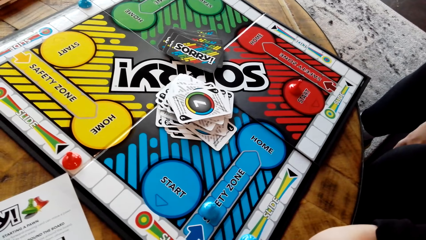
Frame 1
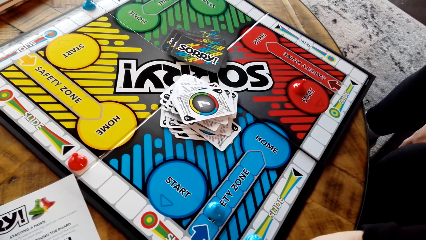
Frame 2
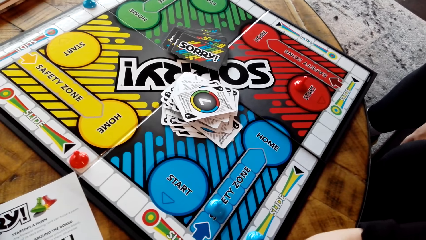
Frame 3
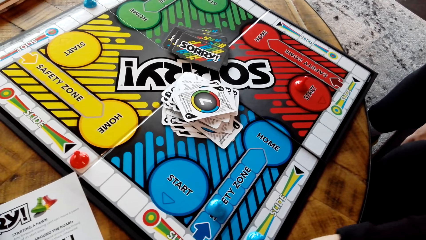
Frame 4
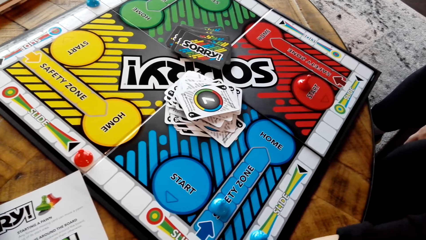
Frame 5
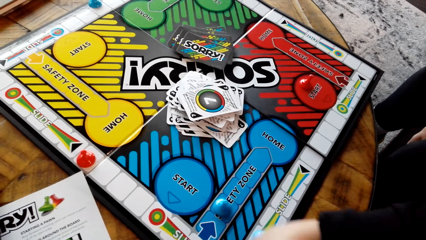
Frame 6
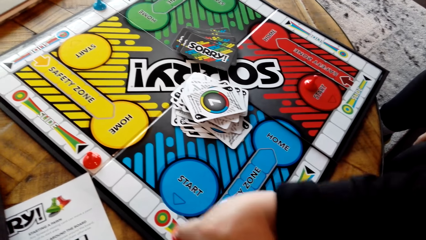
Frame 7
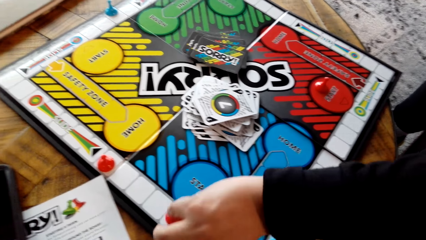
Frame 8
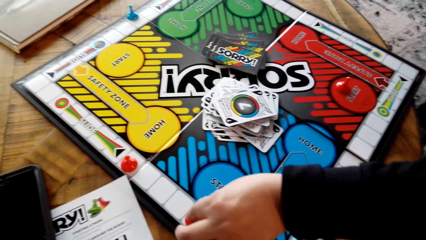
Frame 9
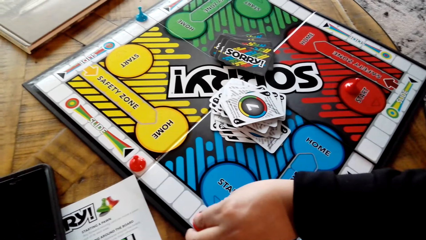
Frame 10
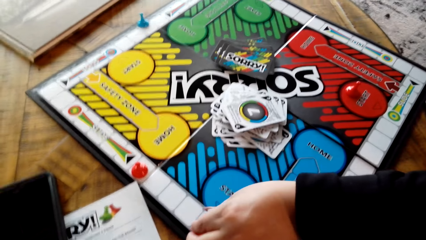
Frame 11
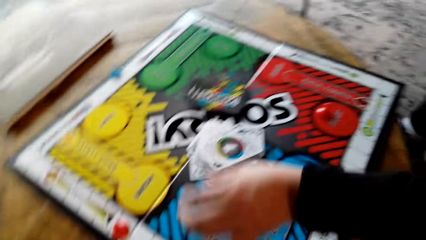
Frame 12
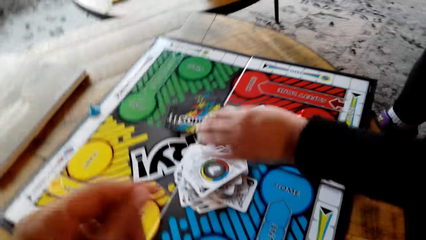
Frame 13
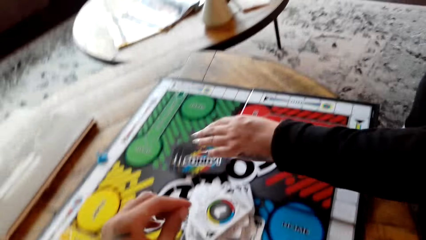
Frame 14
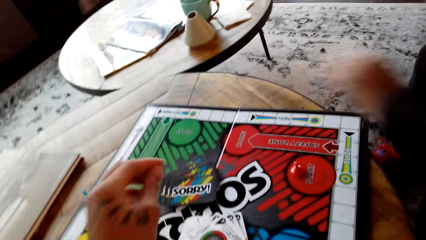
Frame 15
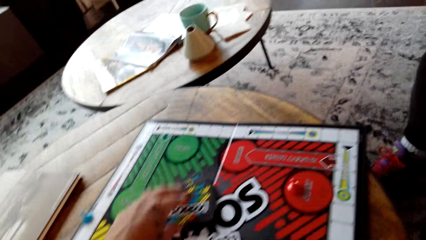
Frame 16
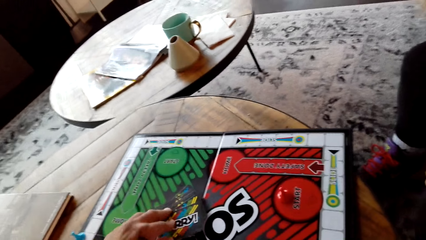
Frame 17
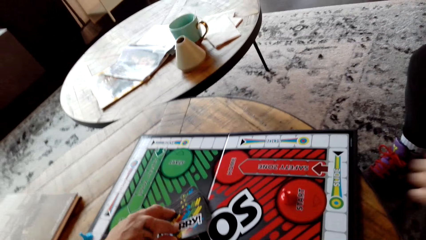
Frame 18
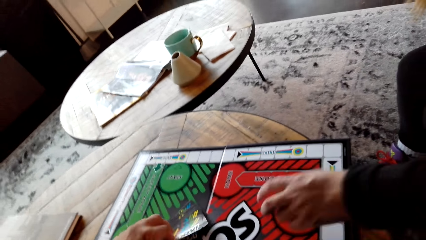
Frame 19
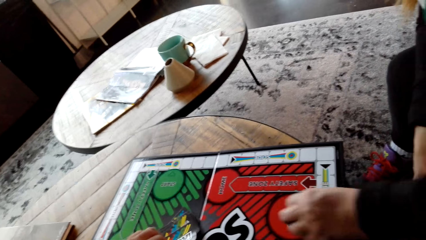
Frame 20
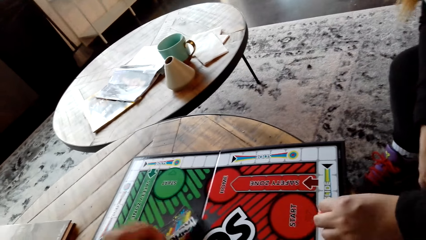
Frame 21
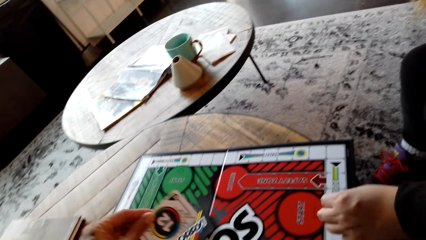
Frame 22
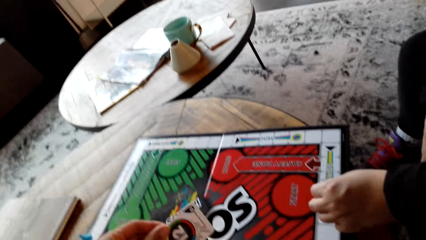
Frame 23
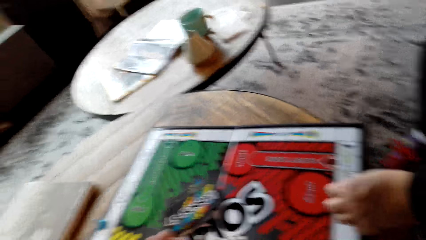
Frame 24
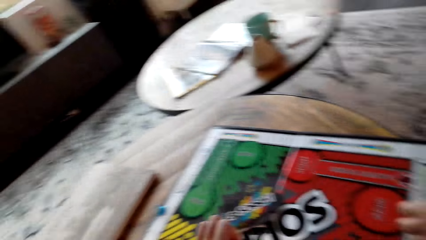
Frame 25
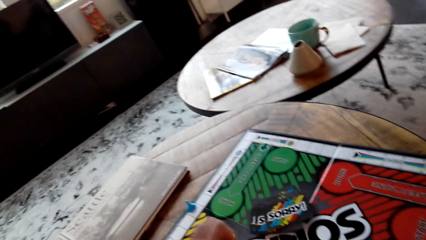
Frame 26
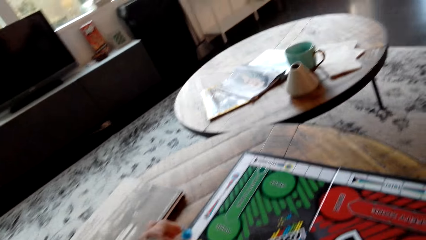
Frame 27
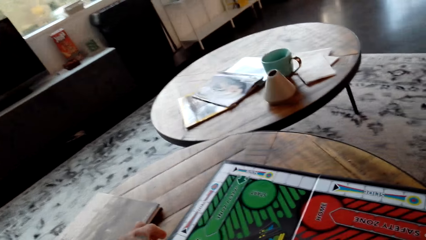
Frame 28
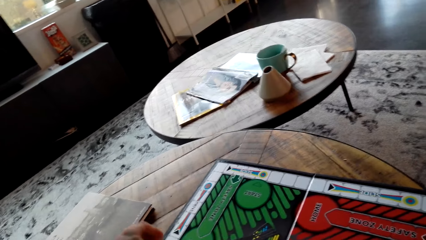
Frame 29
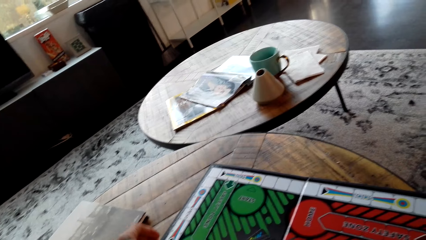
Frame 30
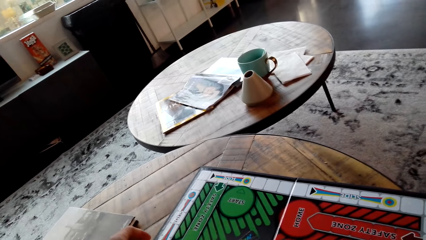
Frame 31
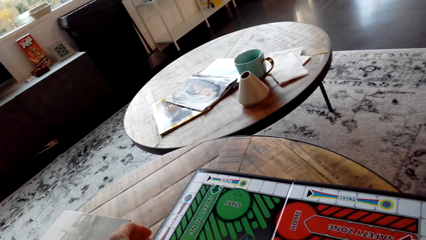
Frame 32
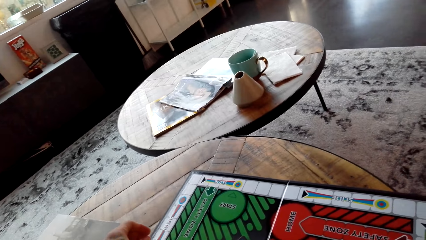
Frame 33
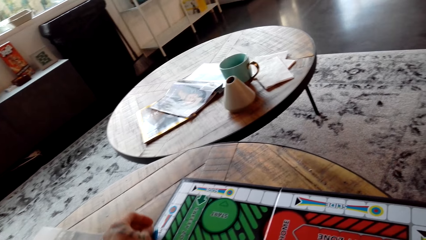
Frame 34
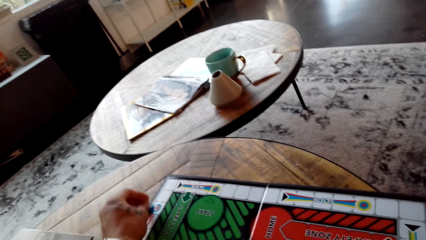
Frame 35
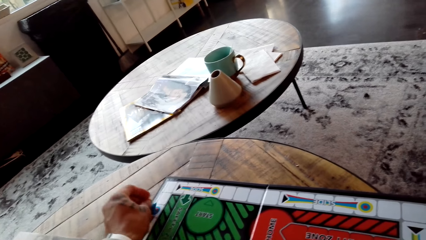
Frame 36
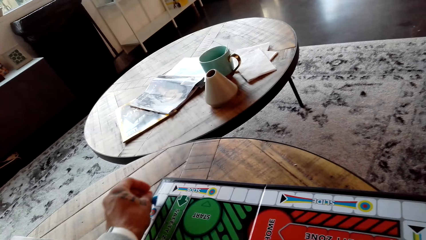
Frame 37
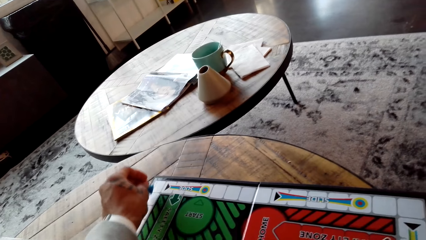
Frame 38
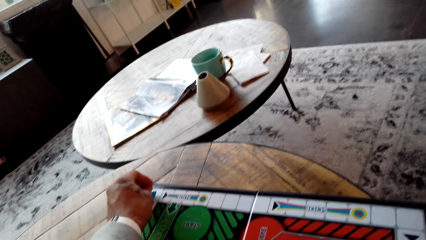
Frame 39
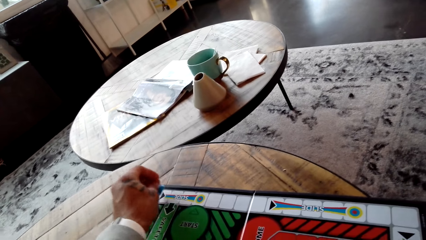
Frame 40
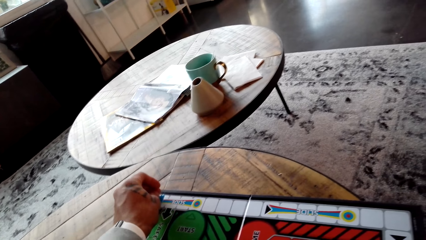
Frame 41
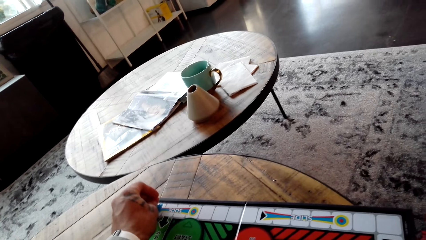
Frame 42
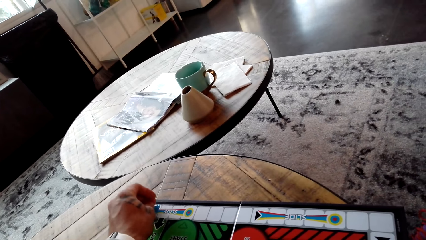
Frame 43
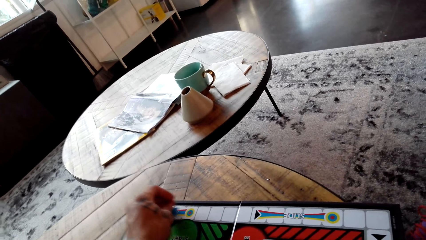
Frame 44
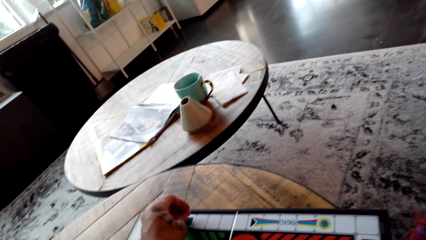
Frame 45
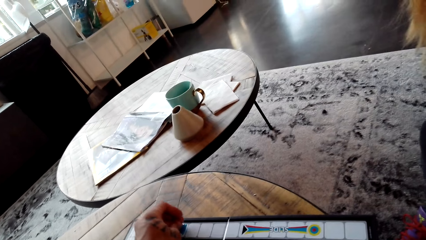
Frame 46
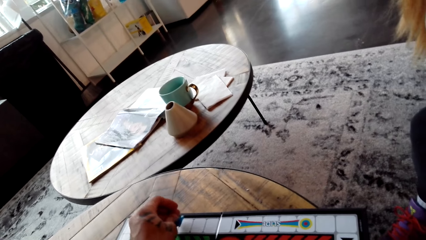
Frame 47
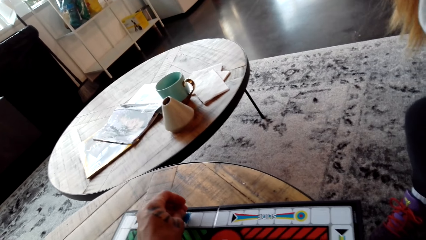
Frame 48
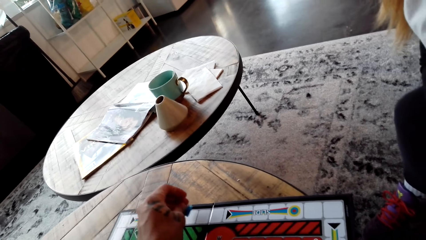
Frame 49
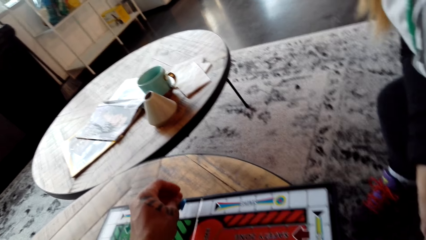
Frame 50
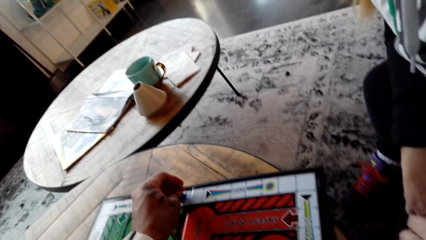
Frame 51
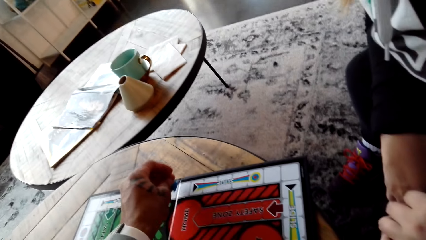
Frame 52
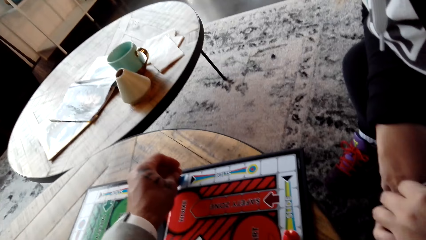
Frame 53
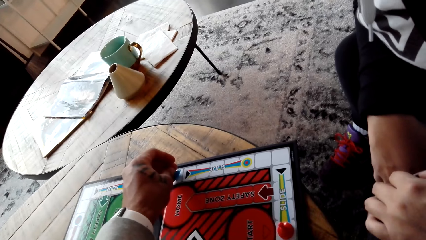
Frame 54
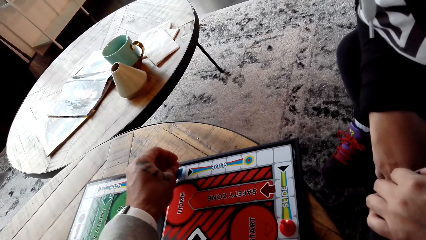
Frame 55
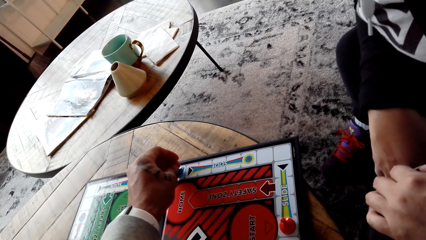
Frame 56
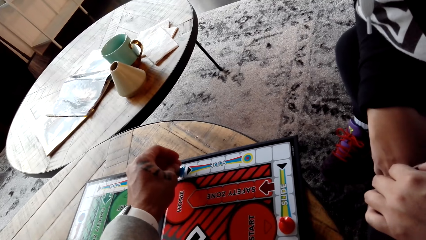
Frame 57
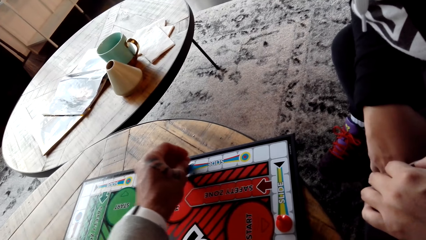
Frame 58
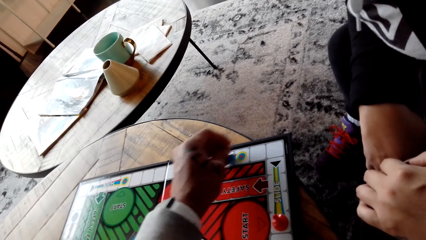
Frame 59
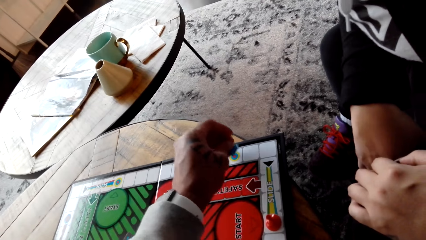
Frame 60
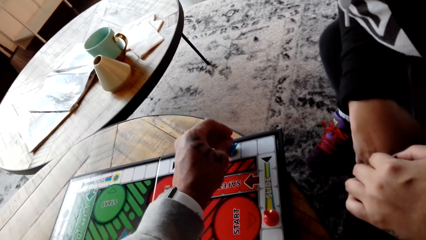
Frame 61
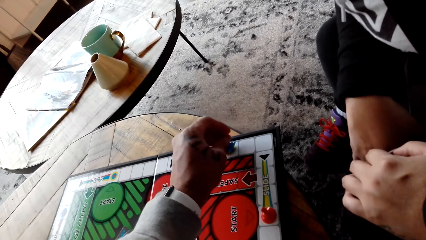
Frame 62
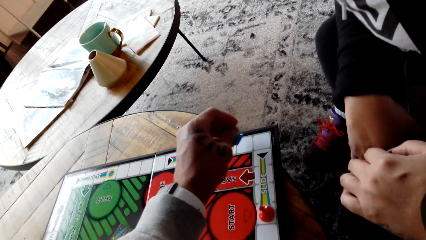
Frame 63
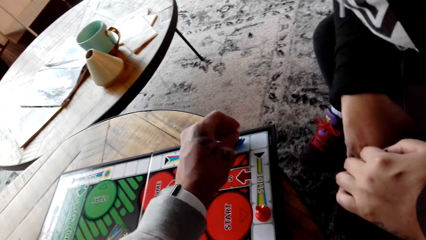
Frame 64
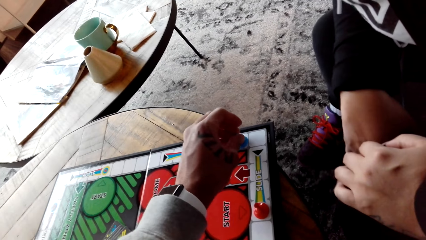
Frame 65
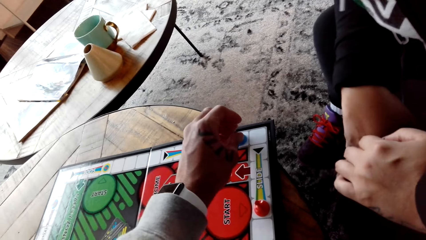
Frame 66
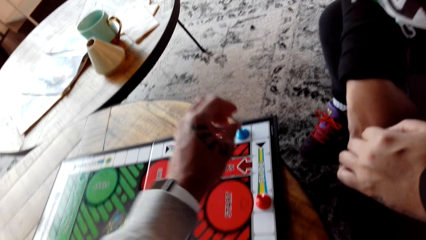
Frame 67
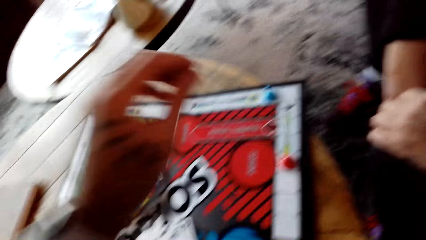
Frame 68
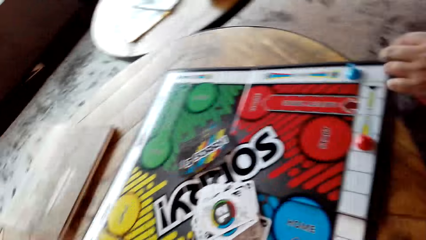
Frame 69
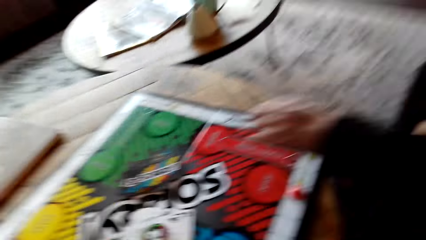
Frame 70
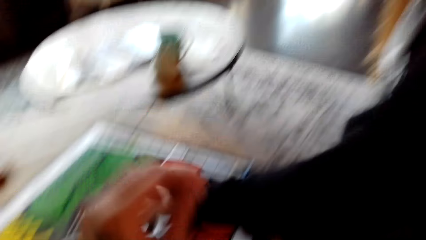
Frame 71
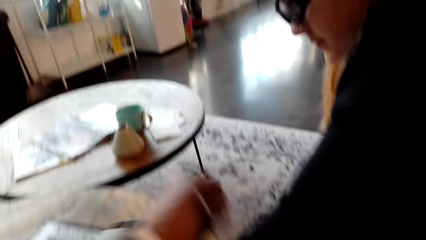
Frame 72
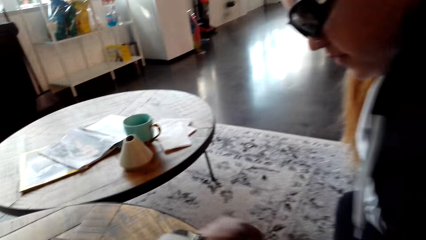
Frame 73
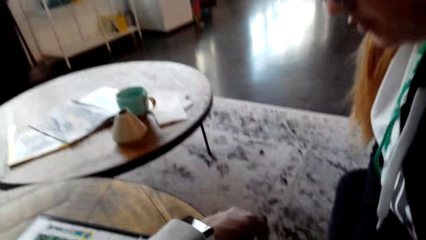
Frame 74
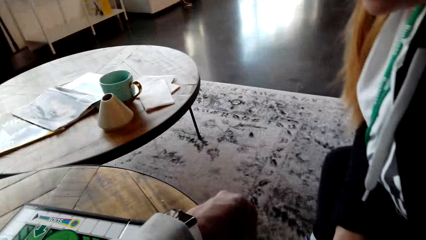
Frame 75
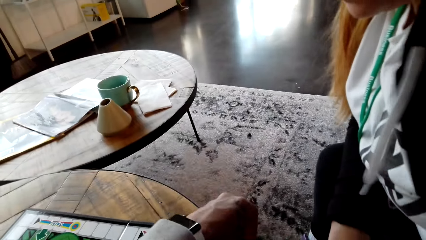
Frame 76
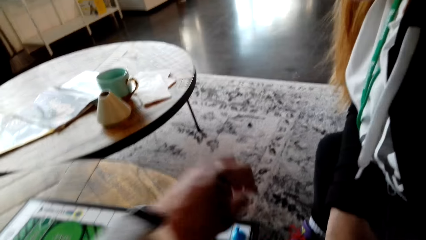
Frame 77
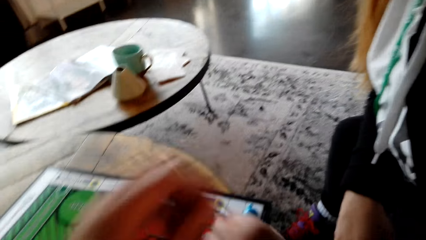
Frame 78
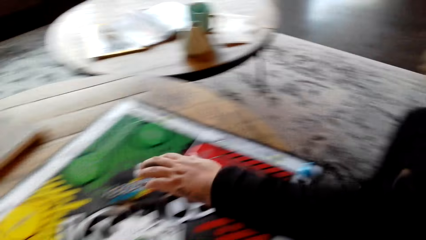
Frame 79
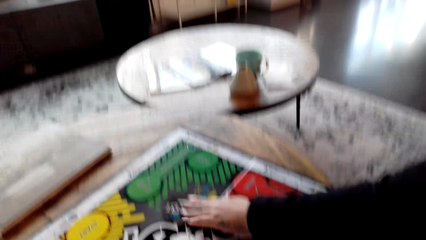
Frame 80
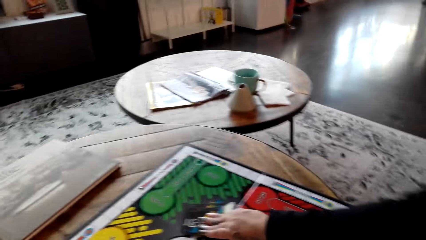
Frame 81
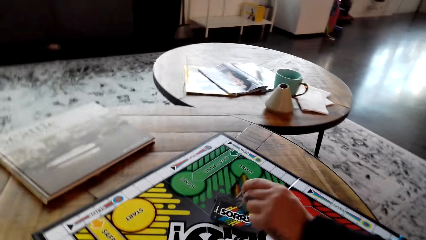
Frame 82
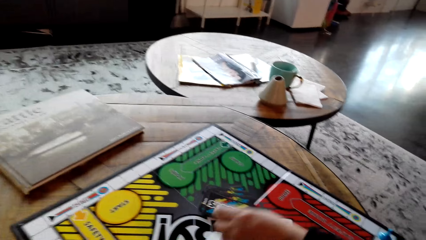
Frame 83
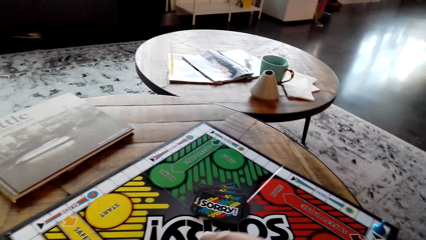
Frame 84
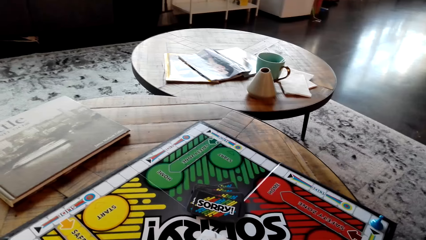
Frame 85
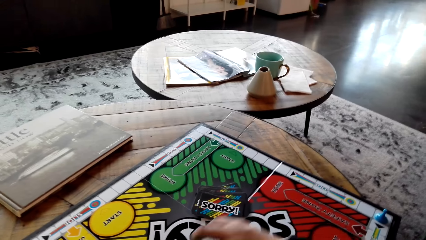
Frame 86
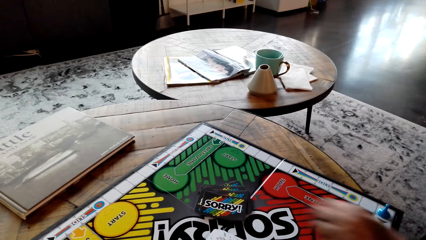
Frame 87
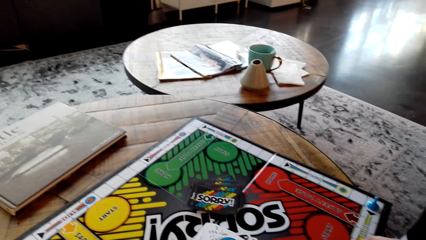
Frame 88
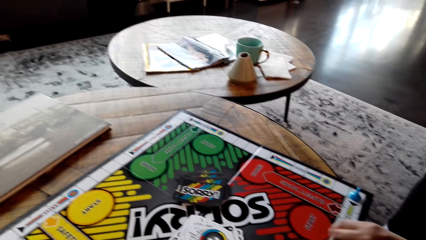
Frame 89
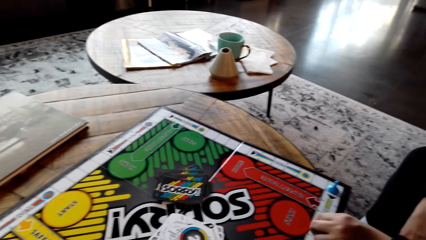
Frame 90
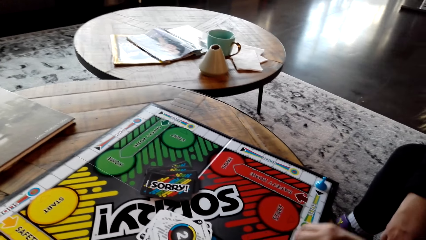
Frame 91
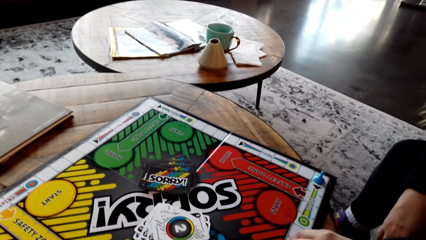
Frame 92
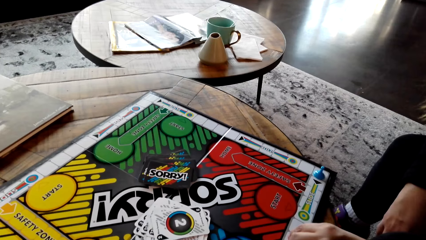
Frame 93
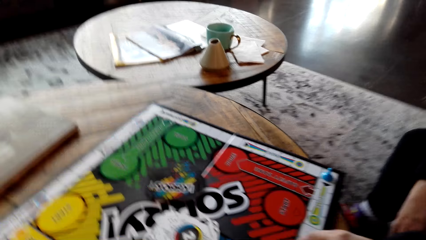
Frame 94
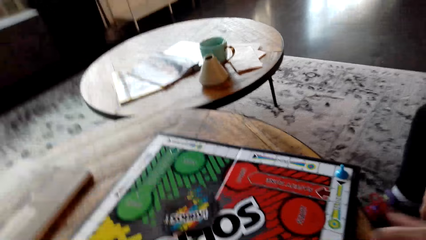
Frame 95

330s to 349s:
The camera wearer picks the card. They put the card on other cards, move the Sorry game piece and play the board game. A woman picks the card. She puts the card on other cards and moves the Sorry game piece.
